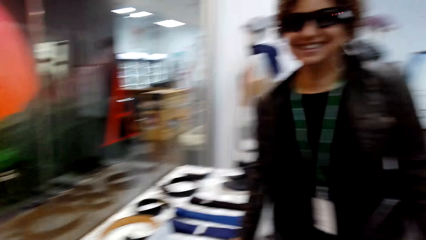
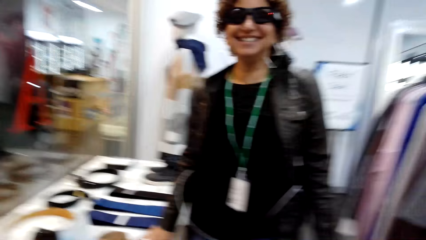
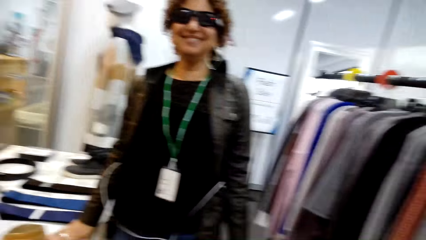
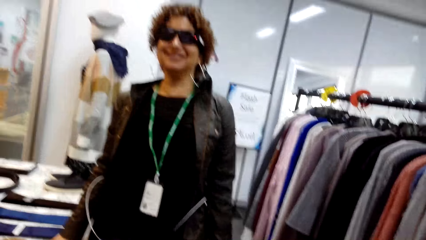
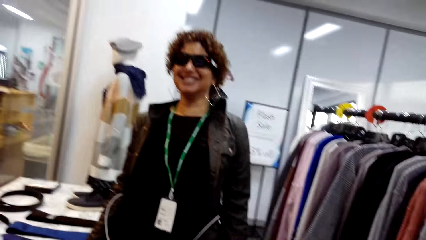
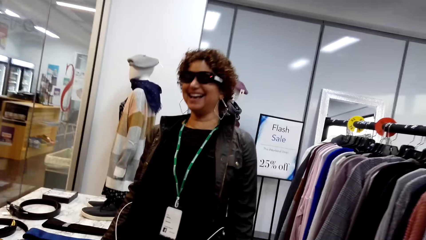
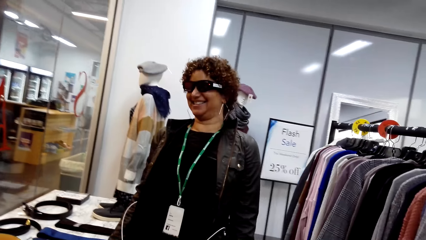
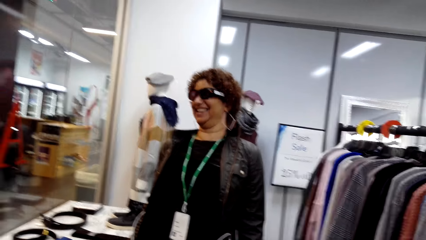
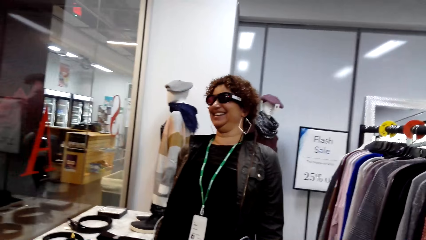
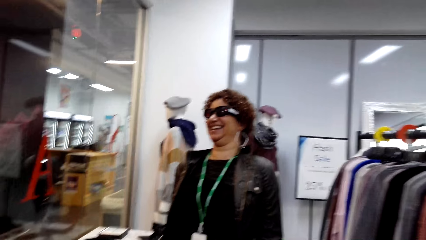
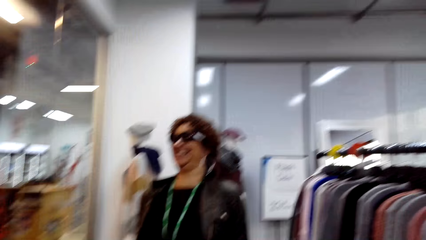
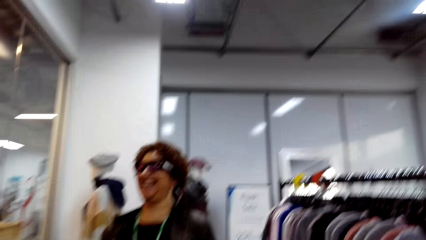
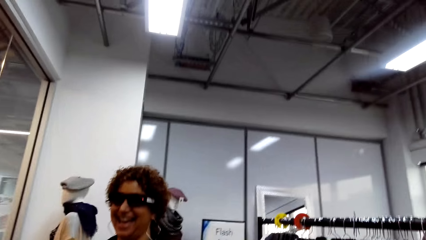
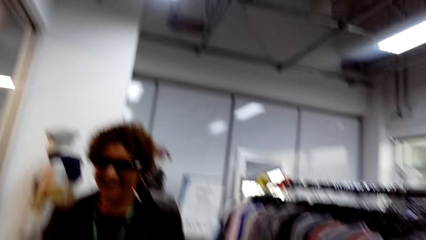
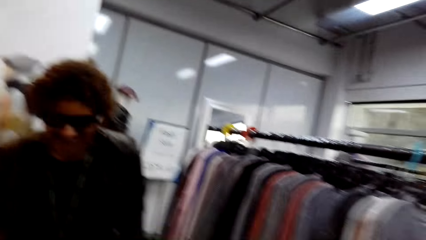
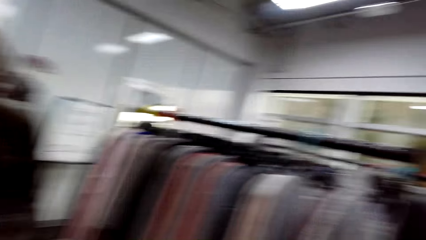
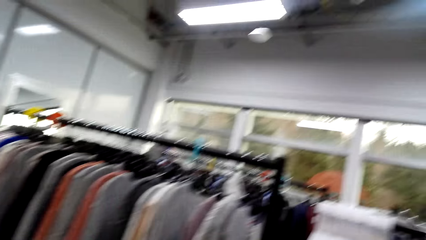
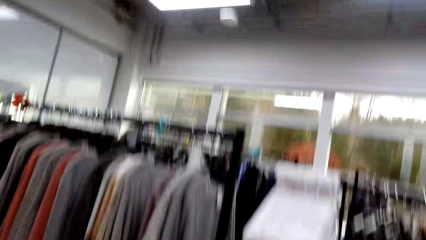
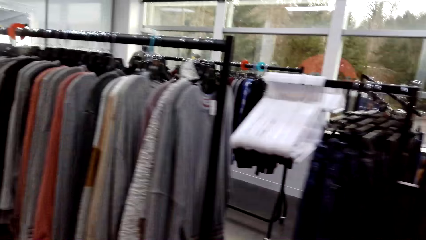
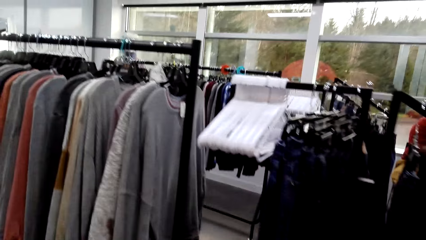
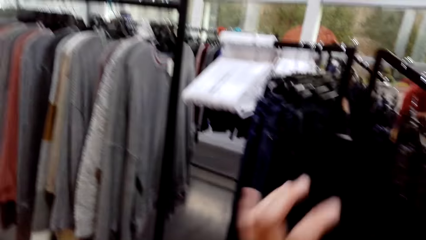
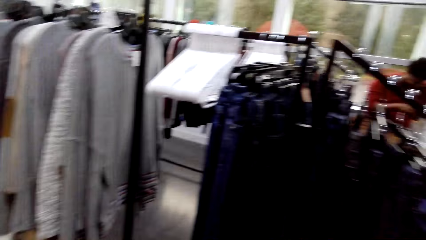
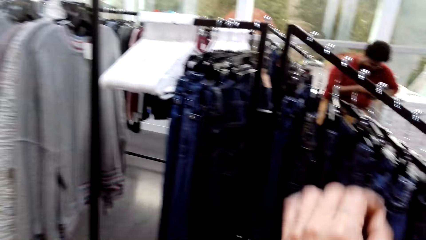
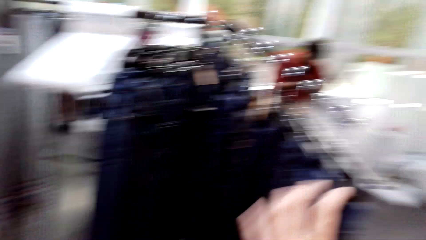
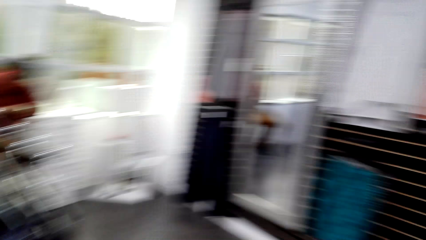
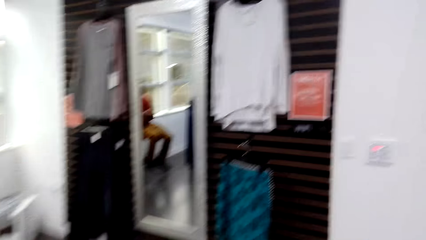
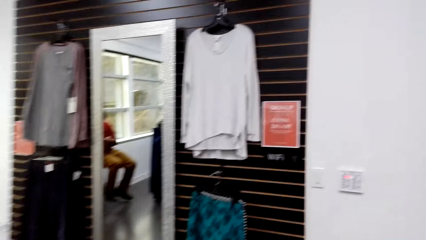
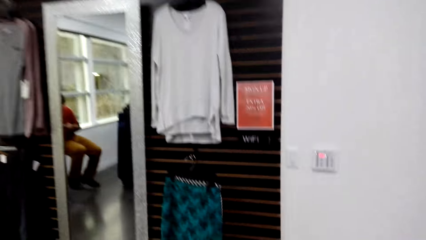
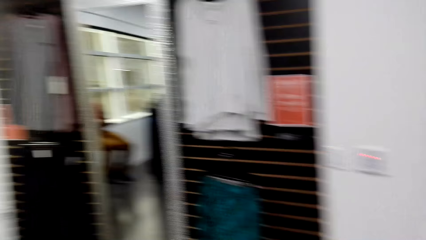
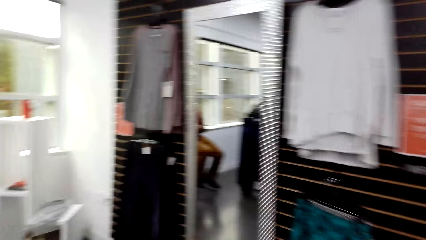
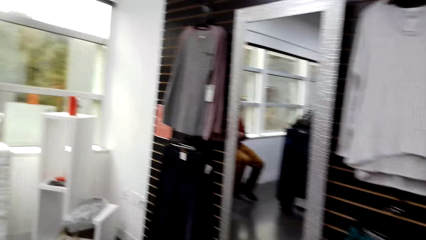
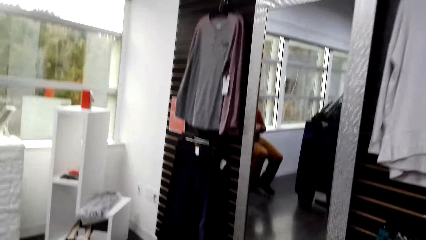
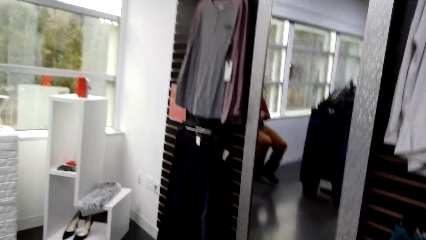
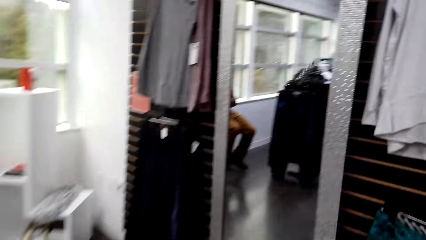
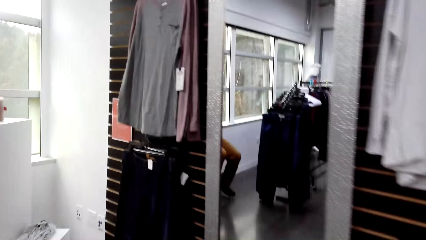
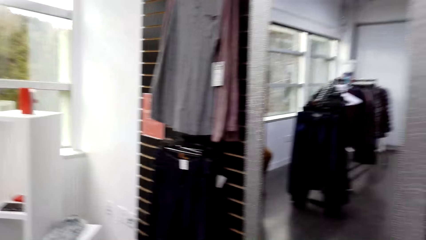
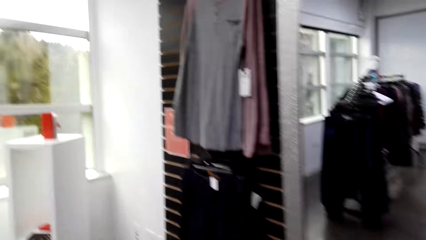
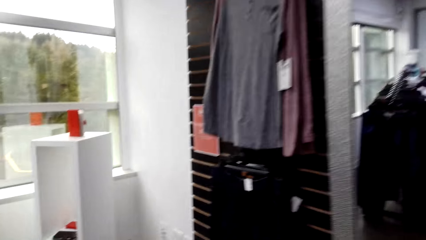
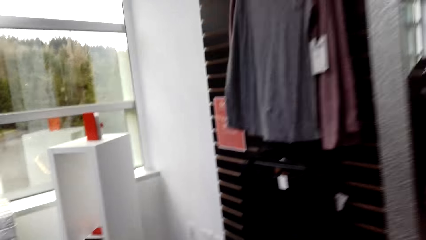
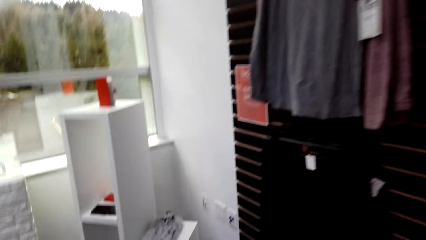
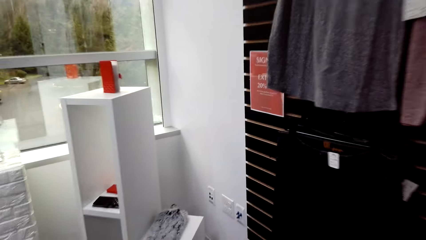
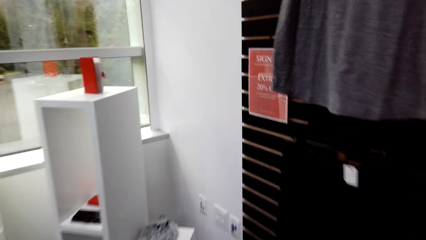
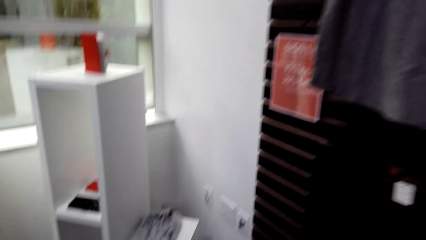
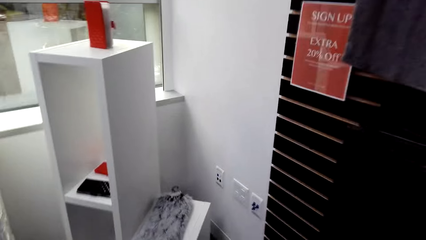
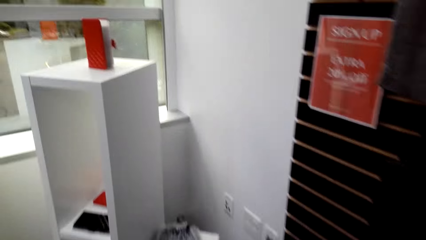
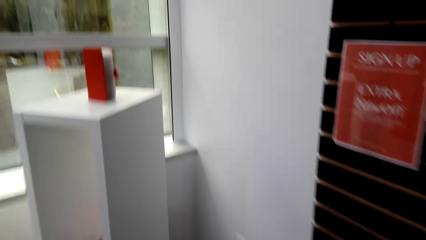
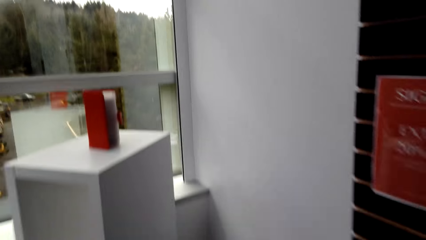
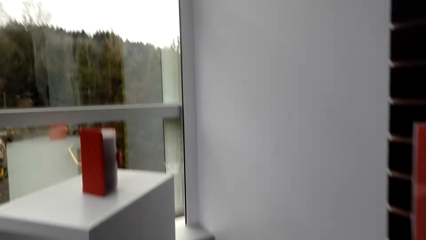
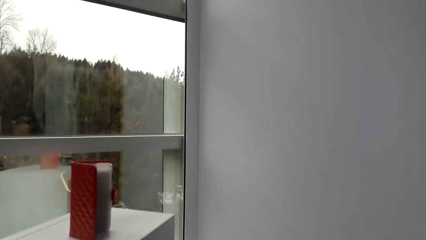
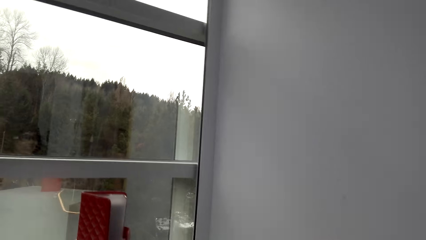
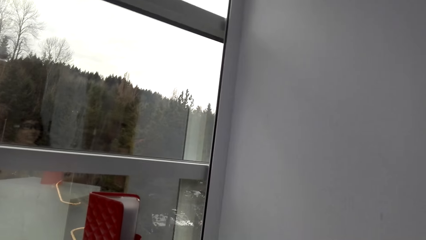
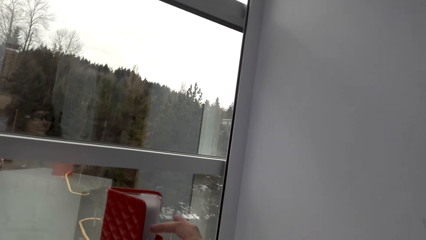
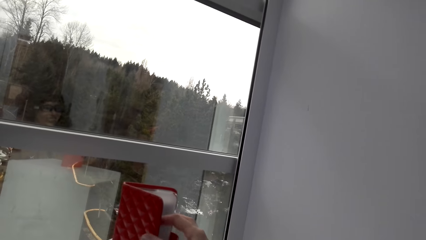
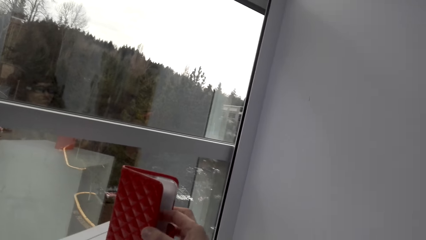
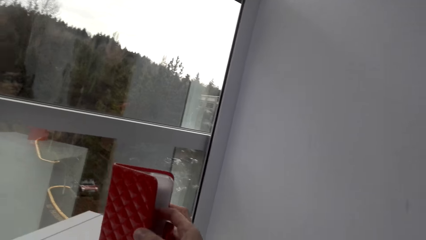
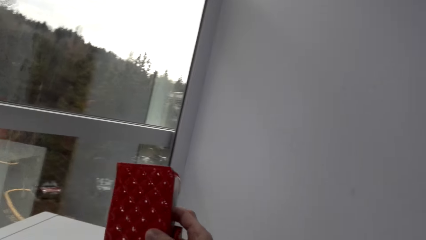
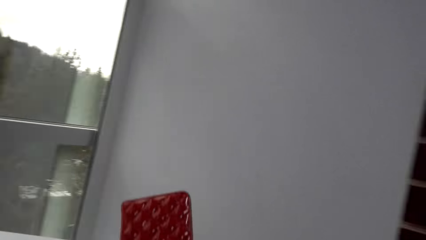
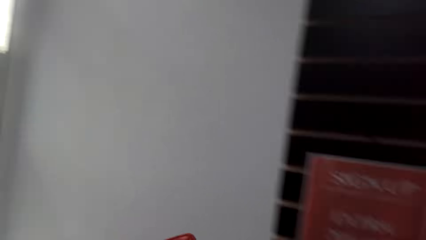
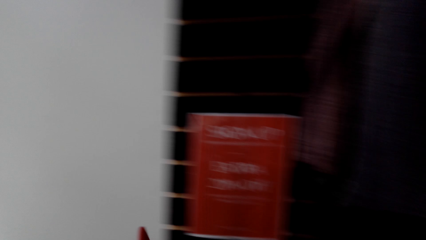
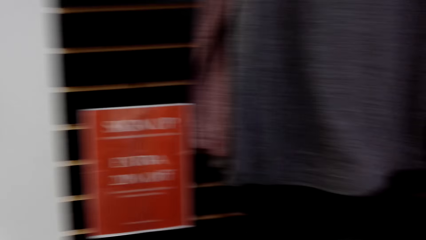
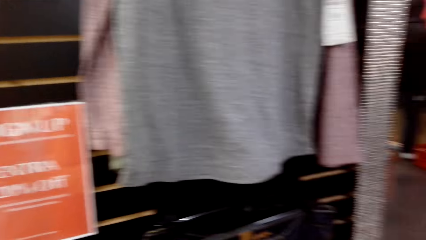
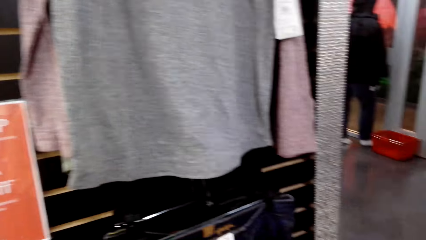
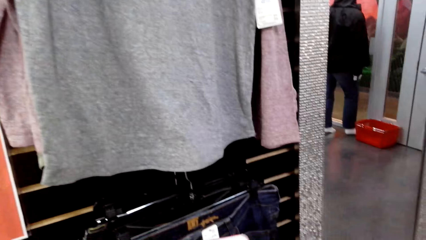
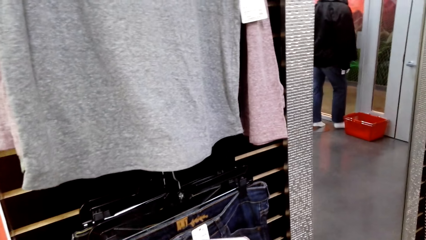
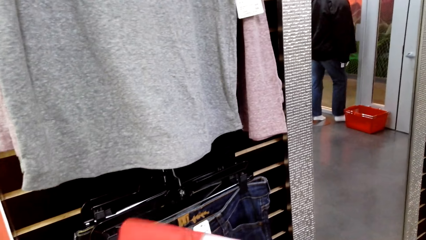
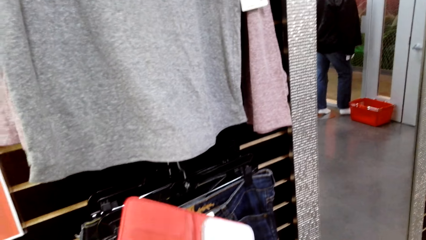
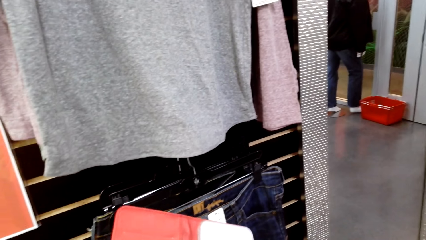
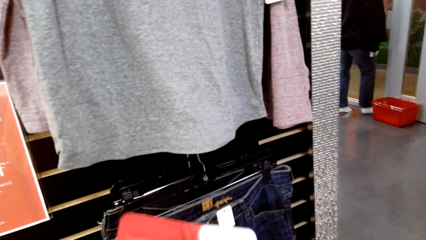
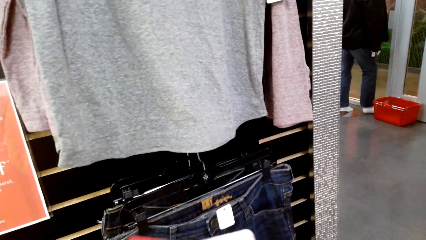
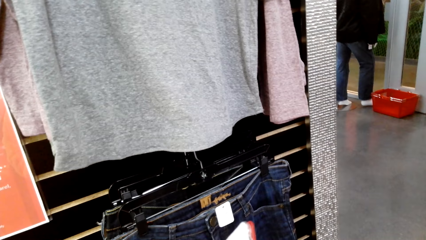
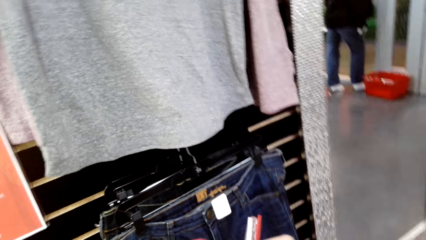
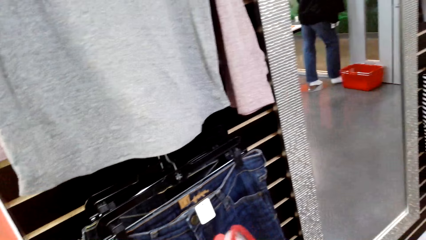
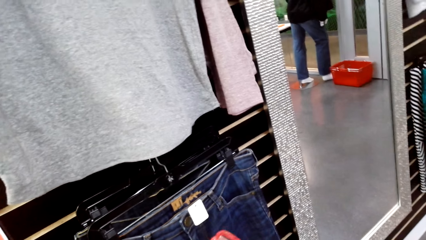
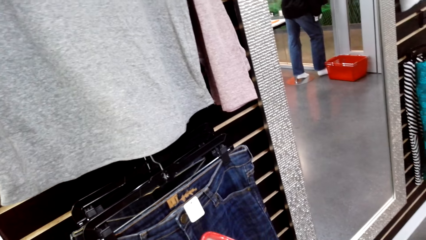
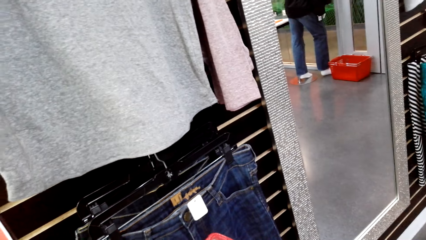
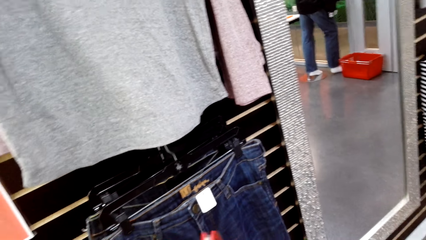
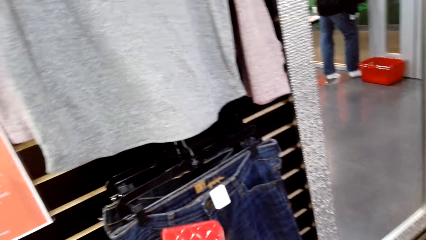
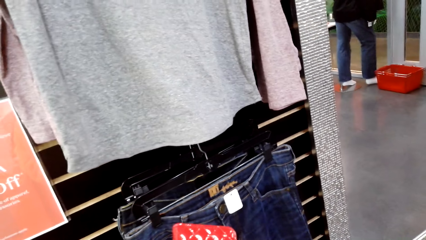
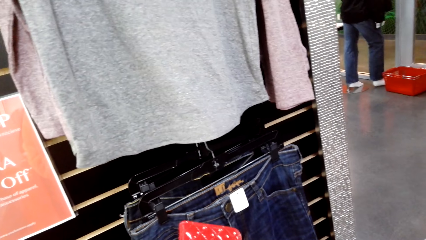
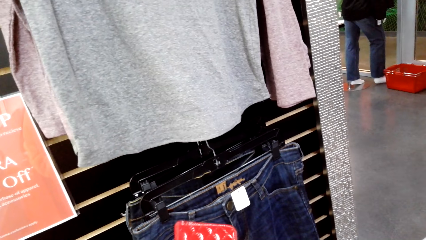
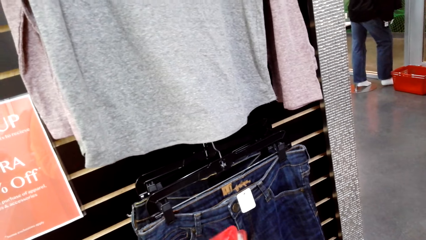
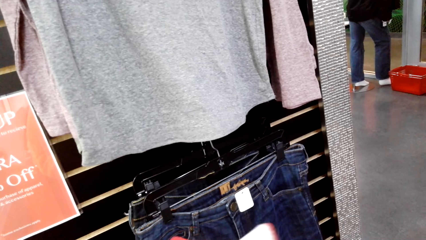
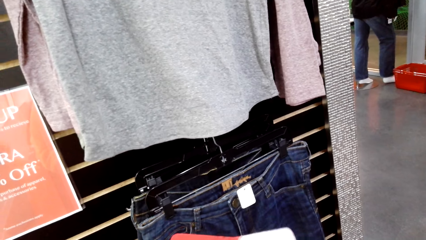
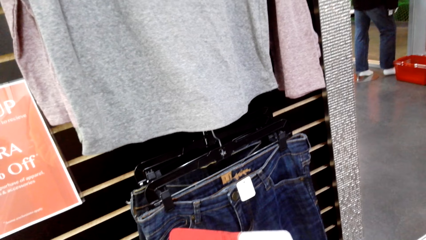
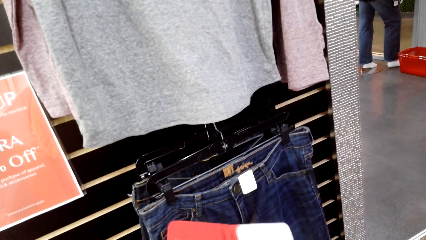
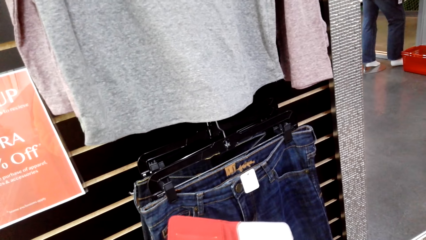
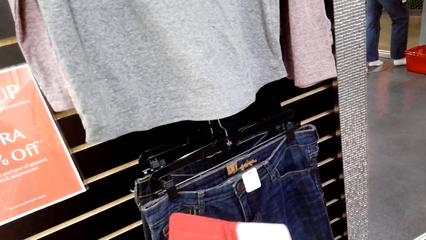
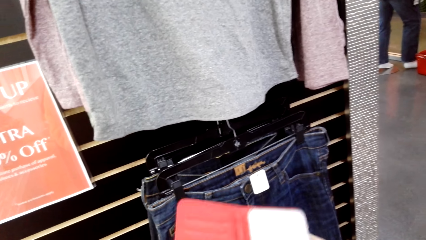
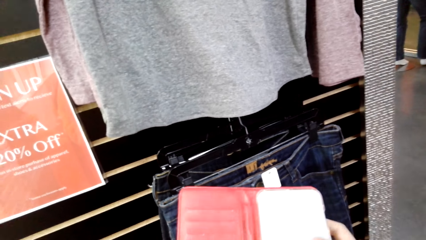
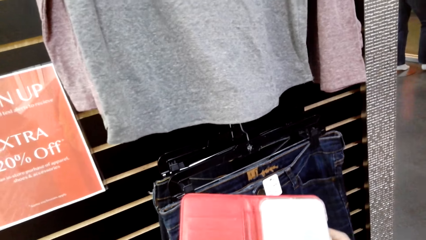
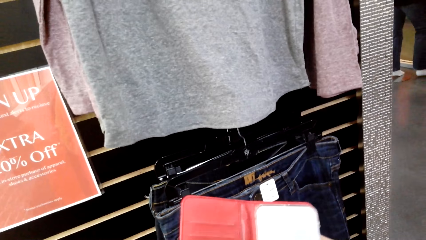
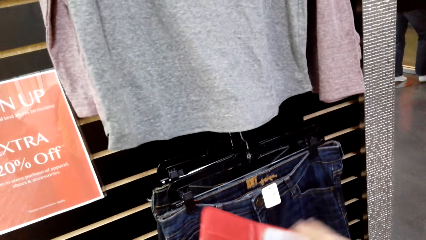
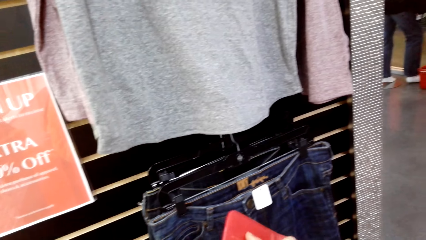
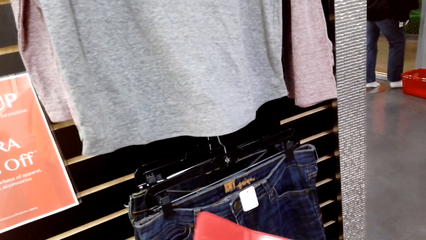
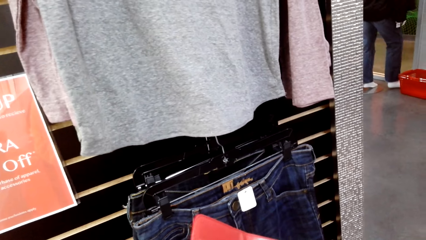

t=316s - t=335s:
A woman laughs louder. The camera wearer walks around the boutique. They pick up a hand bag and interact with the woman.
